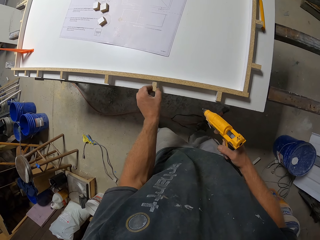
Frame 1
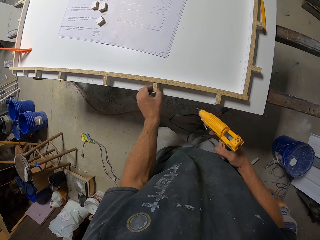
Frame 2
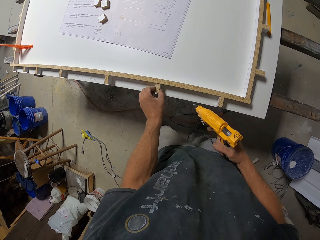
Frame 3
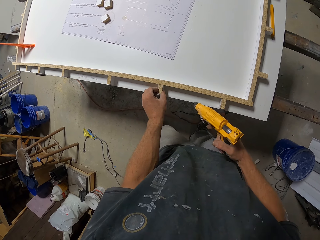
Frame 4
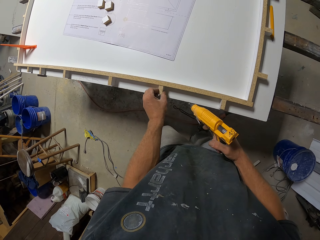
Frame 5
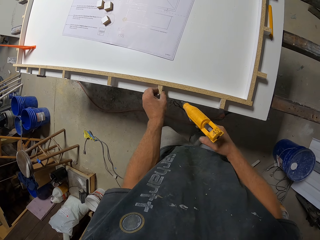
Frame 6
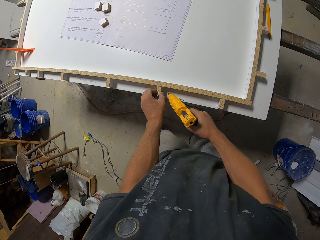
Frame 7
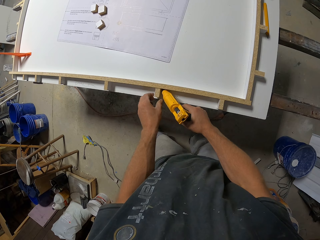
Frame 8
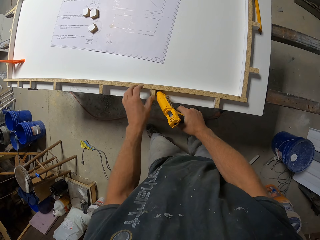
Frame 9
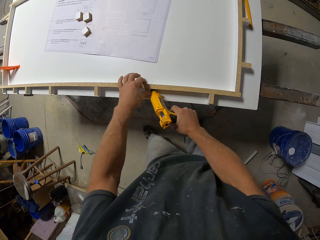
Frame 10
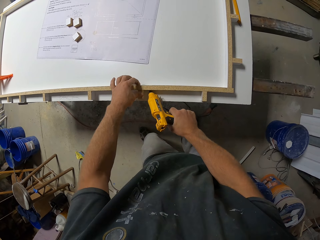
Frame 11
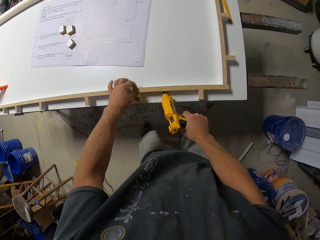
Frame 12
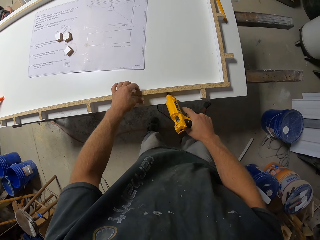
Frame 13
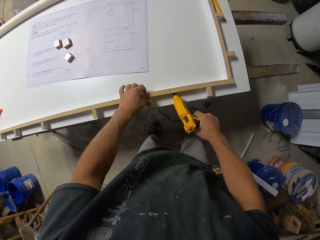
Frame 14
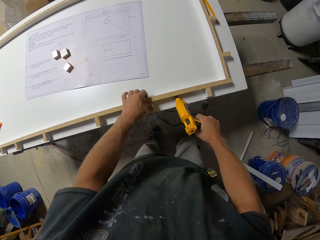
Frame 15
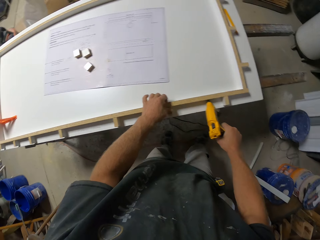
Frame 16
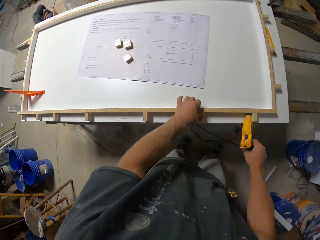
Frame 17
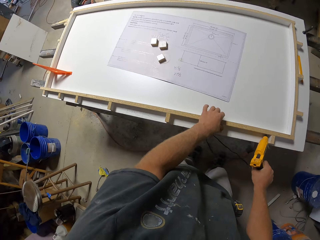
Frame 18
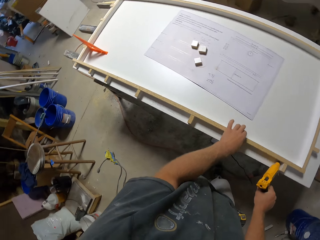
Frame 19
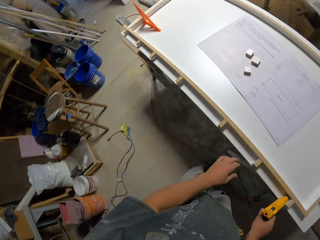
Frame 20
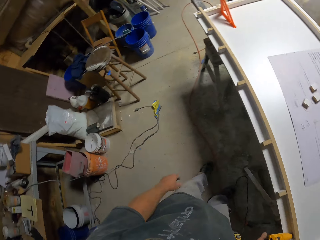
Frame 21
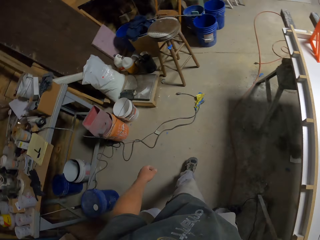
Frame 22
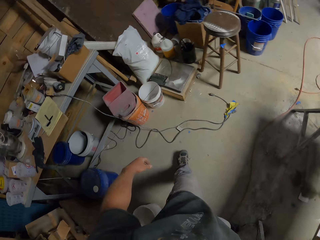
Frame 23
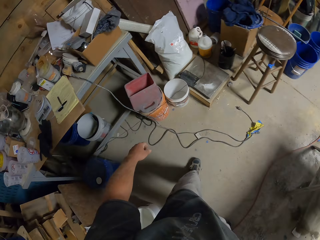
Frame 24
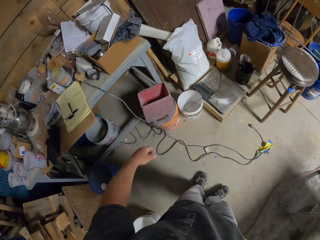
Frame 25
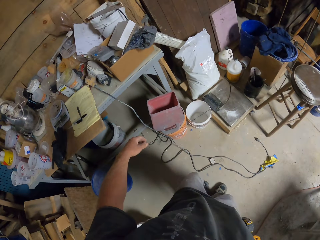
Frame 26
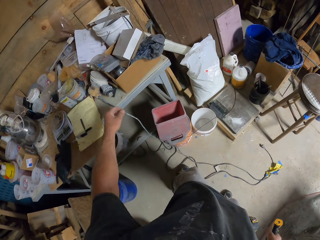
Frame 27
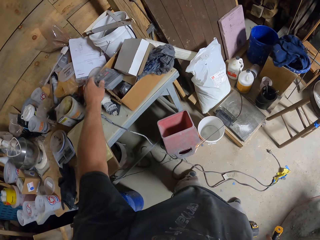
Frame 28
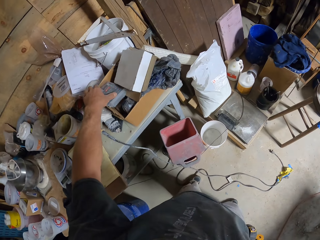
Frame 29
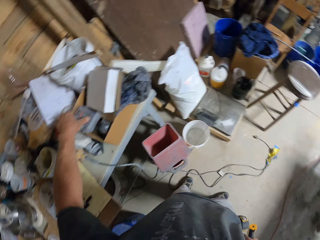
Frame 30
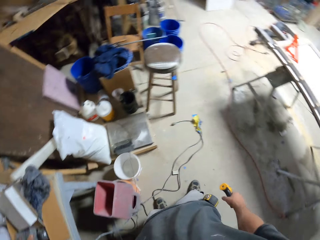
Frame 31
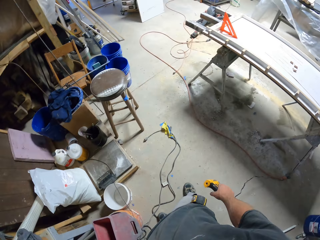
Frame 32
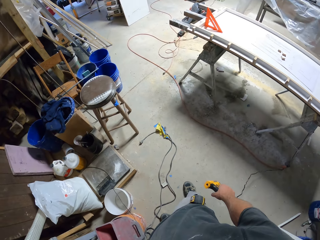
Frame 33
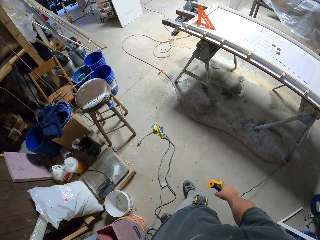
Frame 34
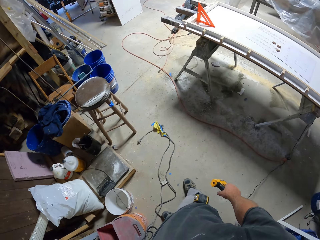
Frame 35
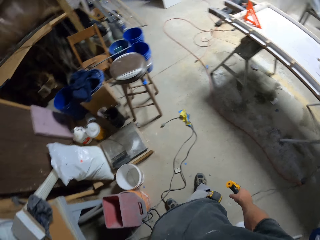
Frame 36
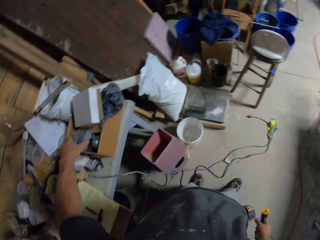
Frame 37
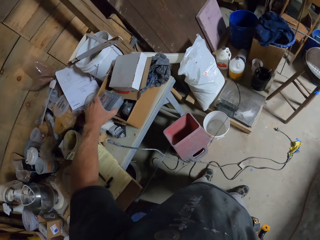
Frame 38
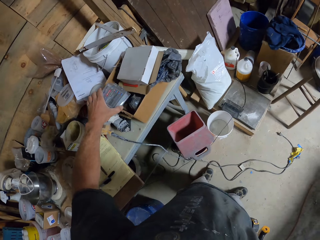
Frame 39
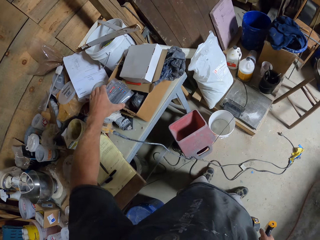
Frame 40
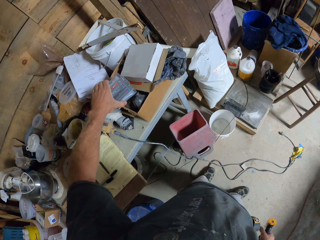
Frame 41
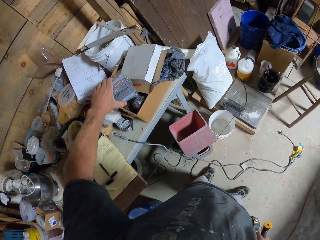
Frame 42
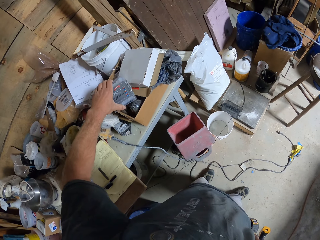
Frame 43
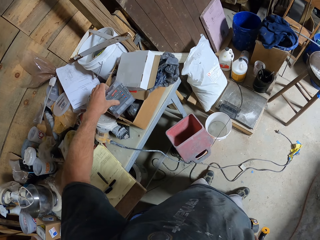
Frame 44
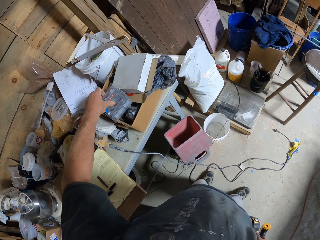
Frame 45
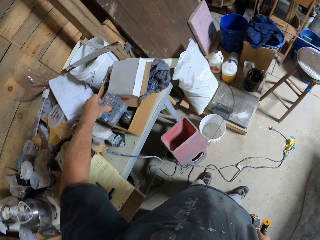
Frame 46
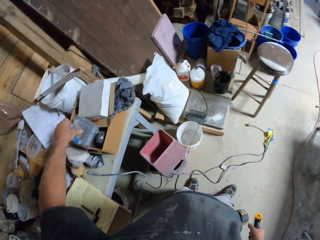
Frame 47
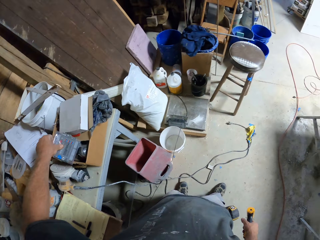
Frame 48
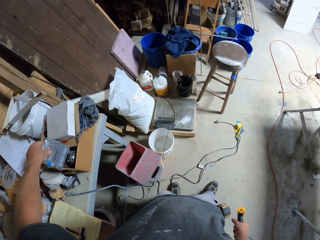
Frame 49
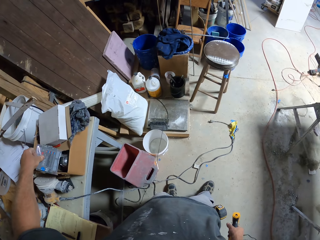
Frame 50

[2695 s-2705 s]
The camera wearer sticks a piece of wood on the narrow wood strip. They remove a hand from the wood. They hold the wood. They apply glue on the piece of wood with the glue gun. They move. They remove a hand from the wood. They walk across the workshop. They pick up a box with glue gun stick. They look around.

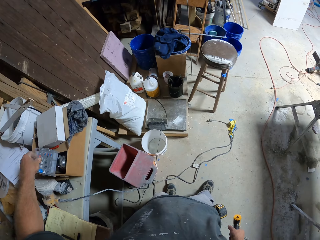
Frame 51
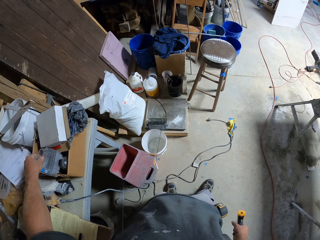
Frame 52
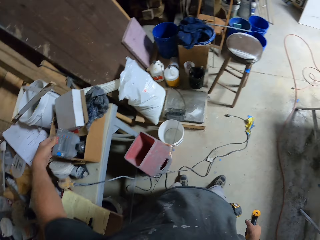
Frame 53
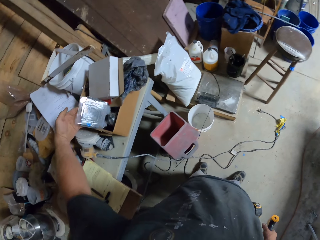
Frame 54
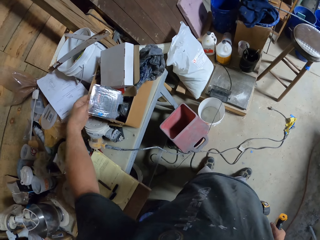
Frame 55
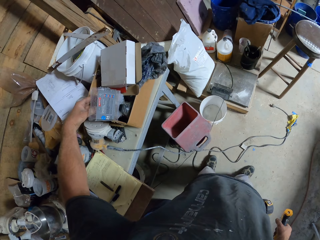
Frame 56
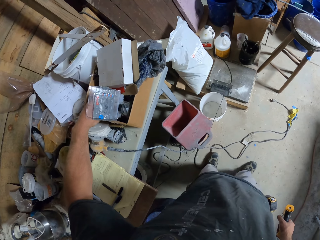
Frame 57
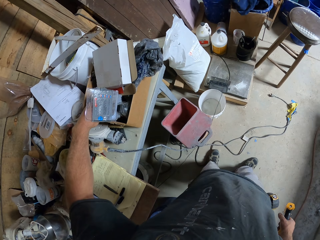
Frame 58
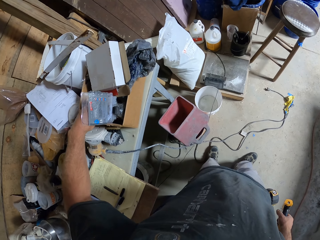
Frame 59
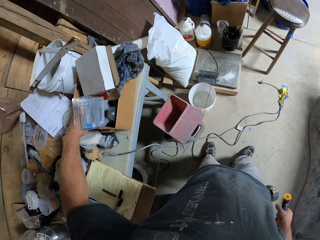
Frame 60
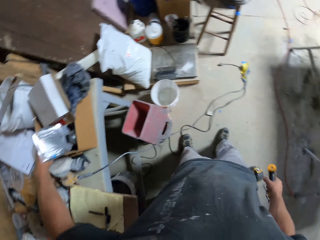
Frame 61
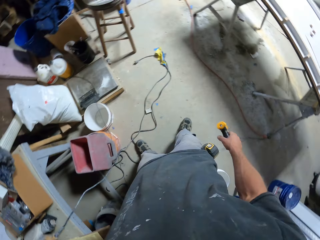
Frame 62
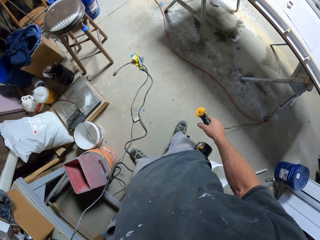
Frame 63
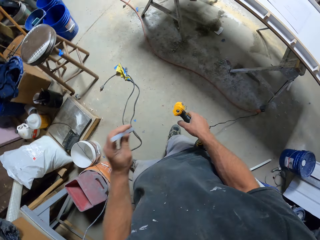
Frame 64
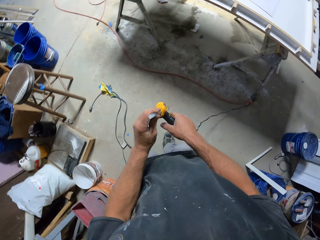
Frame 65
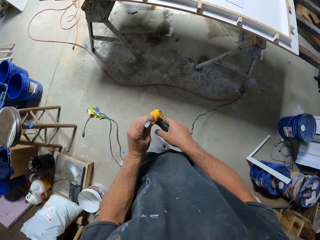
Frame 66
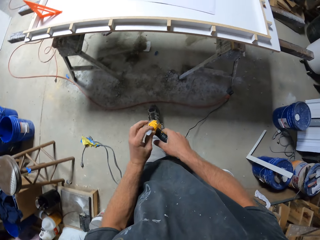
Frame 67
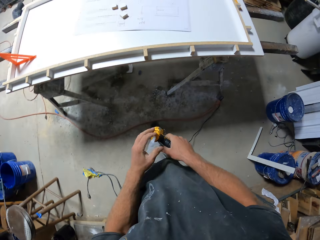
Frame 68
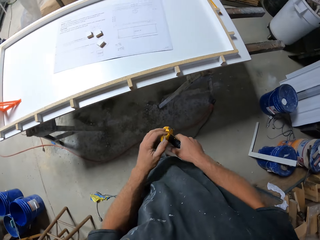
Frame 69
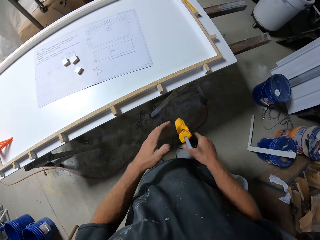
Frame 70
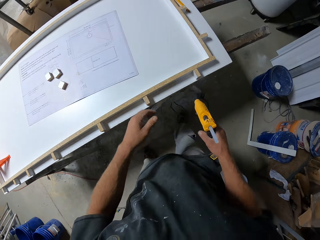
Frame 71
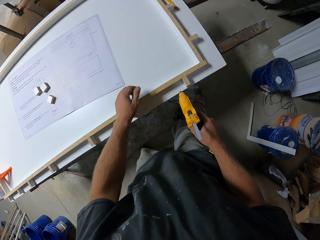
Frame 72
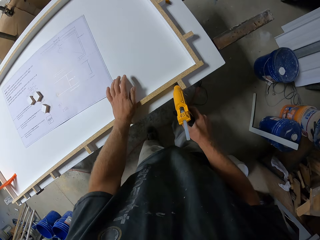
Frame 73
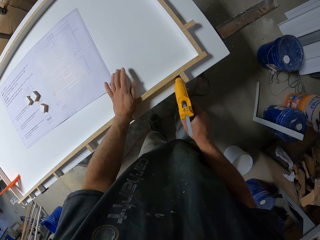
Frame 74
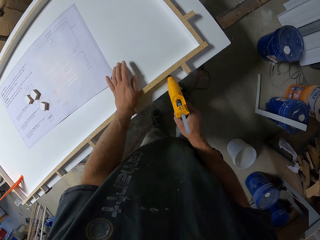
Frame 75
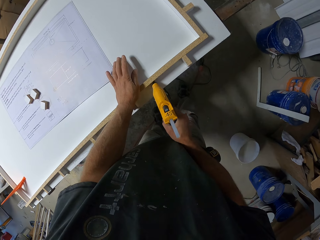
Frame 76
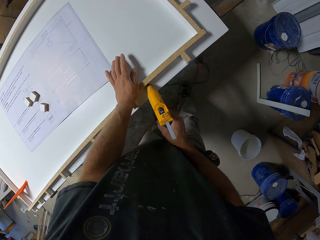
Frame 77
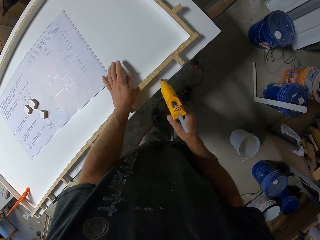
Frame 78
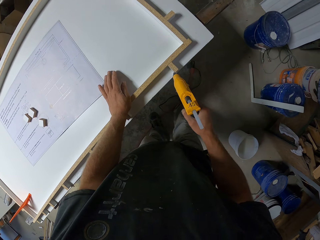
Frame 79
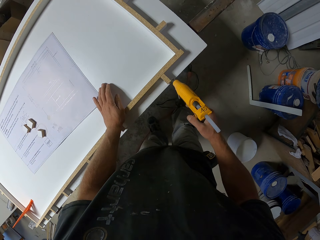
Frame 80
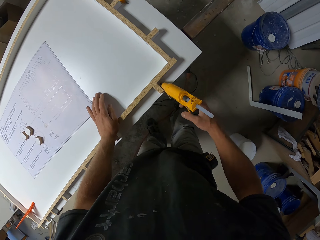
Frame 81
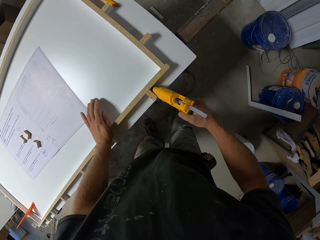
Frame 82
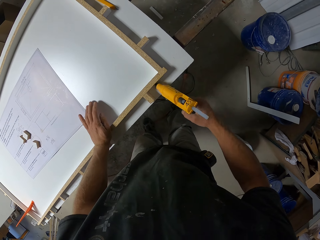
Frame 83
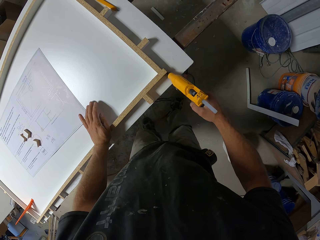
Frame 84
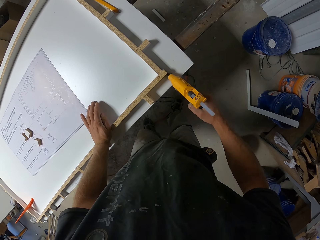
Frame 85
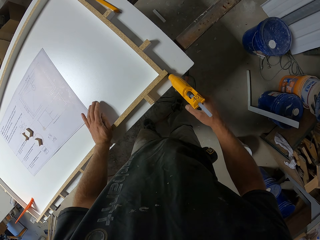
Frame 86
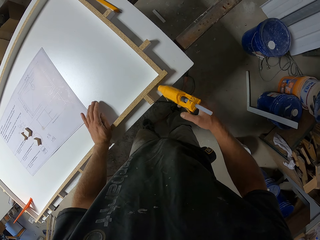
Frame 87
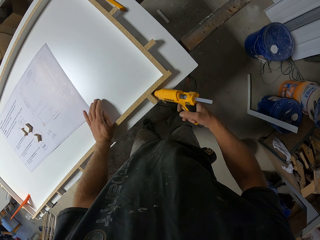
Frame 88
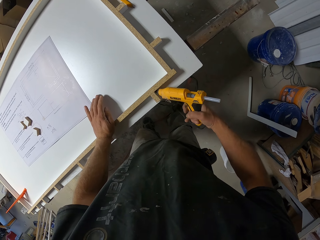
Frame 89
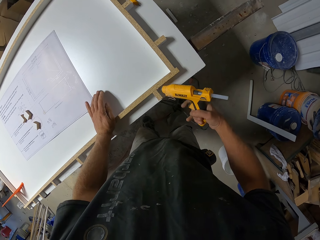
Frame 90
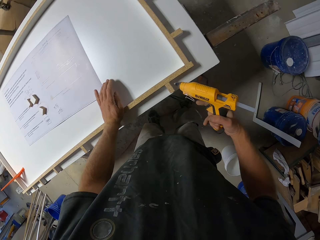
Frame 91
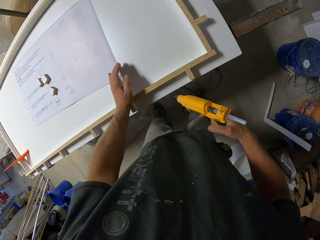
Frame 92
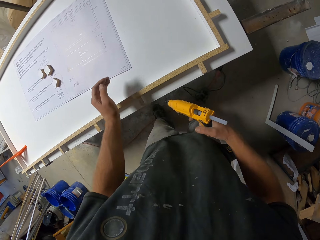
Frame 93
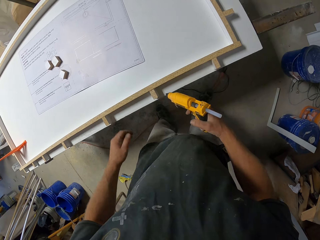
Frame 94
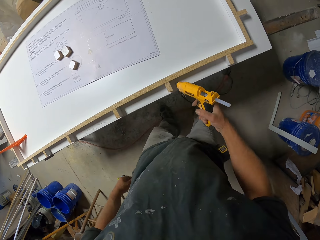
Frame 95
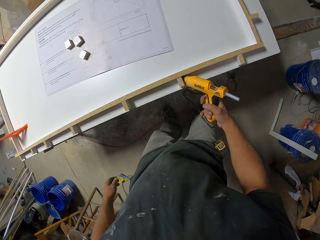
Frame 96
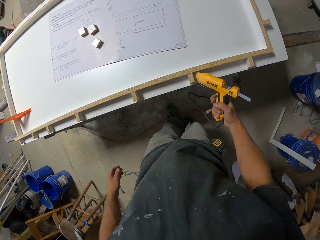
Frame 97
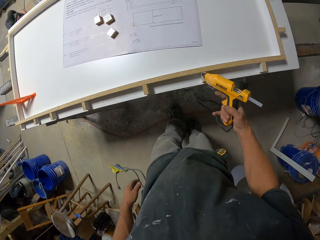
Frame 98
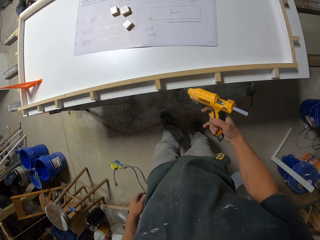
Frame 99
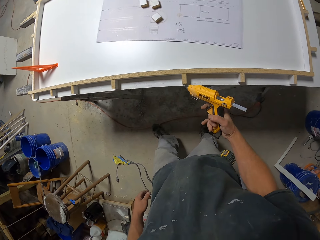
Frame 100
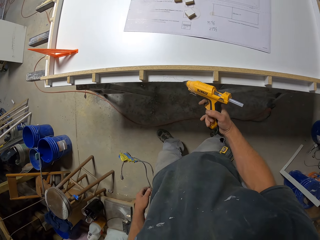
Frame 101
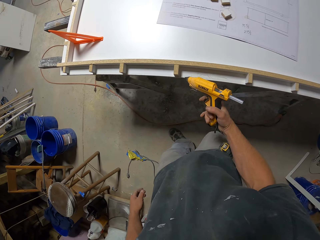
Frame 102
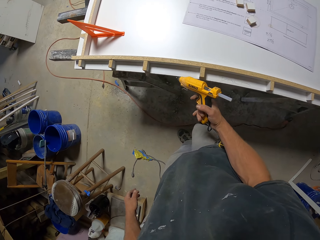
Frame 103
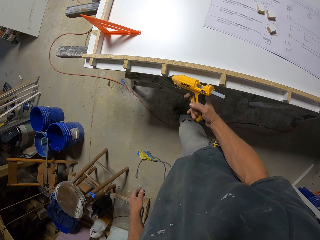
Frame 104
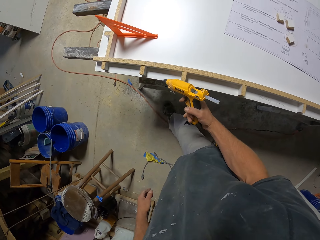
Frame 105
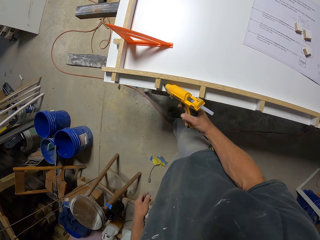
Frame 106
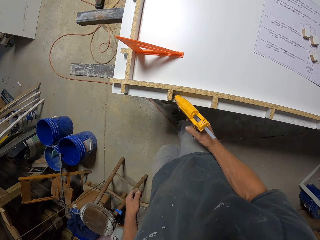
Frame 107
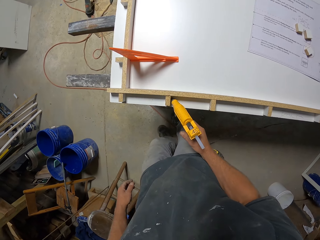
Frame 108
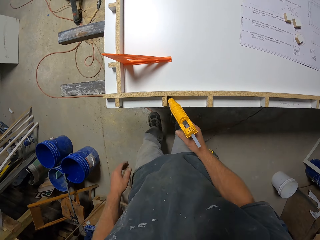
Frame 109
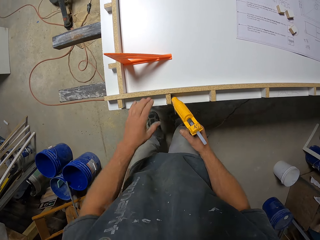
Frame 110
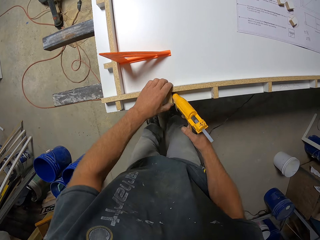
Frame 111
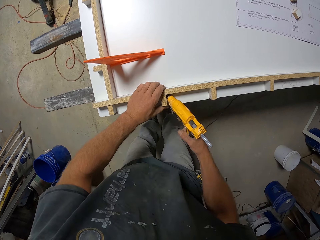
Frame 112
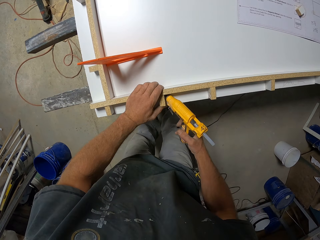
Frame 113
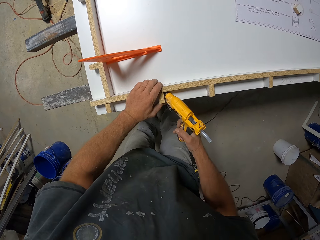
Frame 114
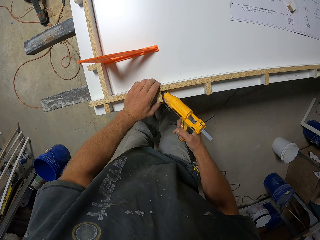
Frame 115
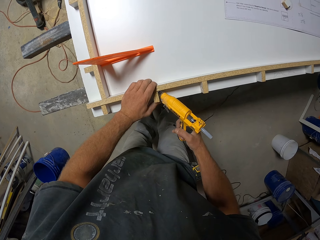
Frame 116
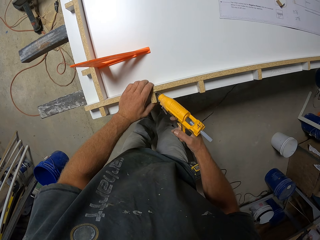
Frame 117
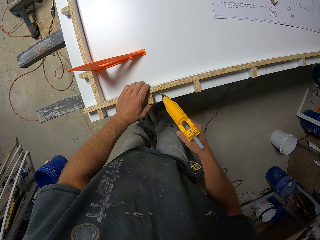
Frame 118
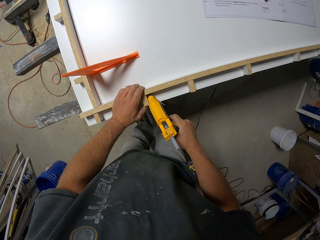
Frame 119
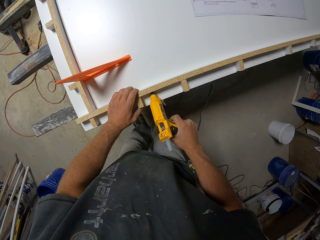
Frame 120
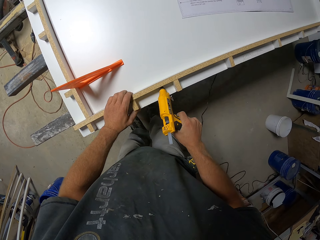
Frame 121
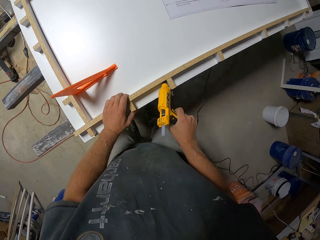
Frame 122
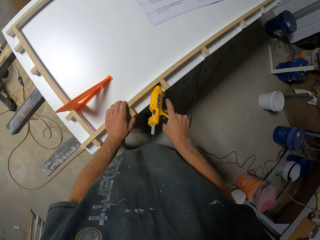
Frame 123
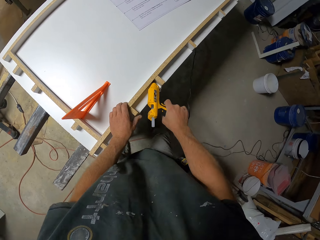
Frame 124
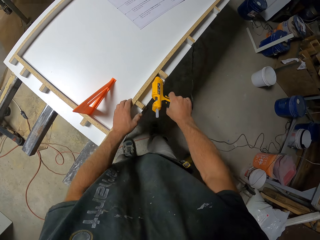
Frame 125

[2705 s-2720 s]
The camera wearer opens the glue gun sticks box. They turn. They put the glue gun sticks in the glue gun. They walk. They hold the narrow wood strip. They apply glue on the piece of wood with the glue gun. They remove a hand from the wood. They walk.
